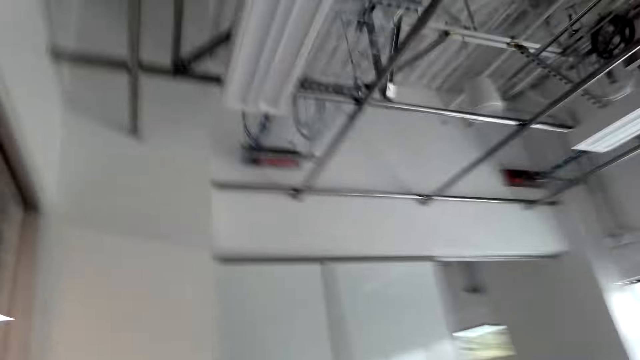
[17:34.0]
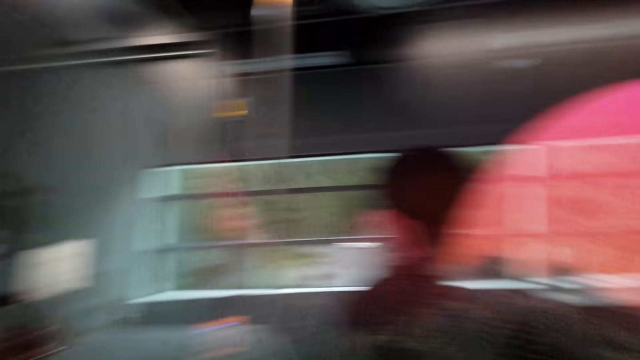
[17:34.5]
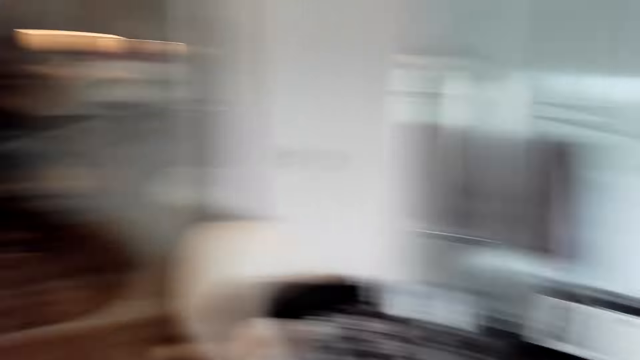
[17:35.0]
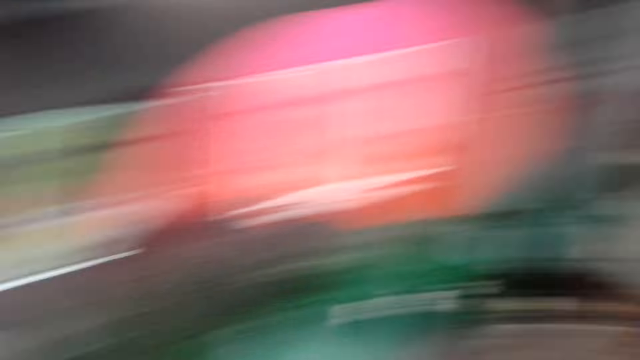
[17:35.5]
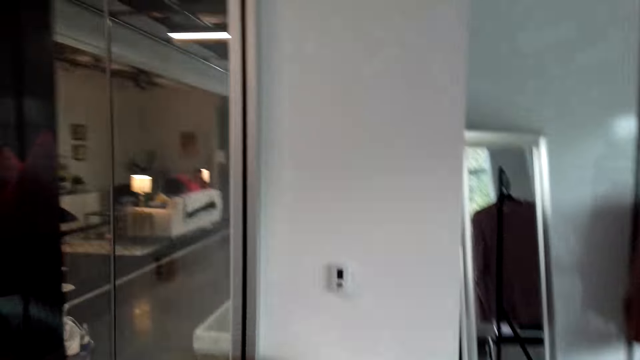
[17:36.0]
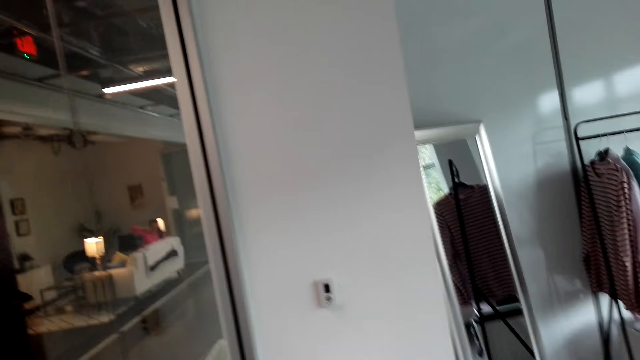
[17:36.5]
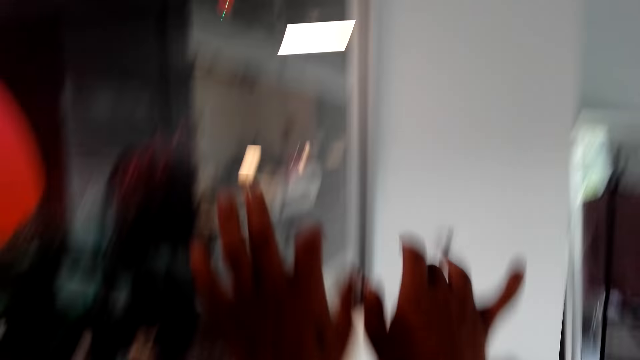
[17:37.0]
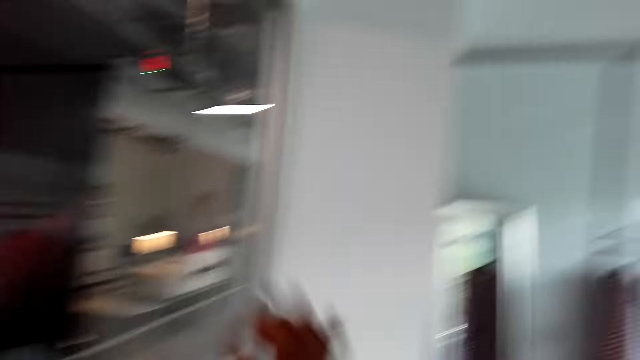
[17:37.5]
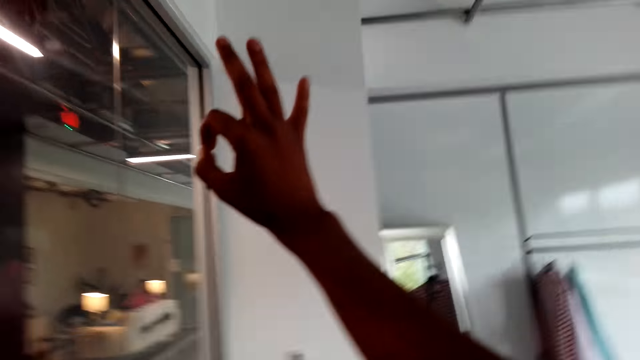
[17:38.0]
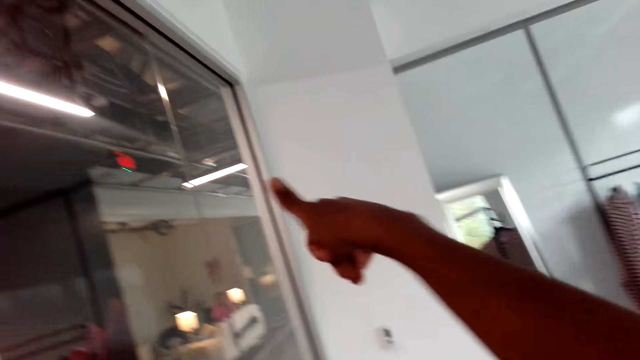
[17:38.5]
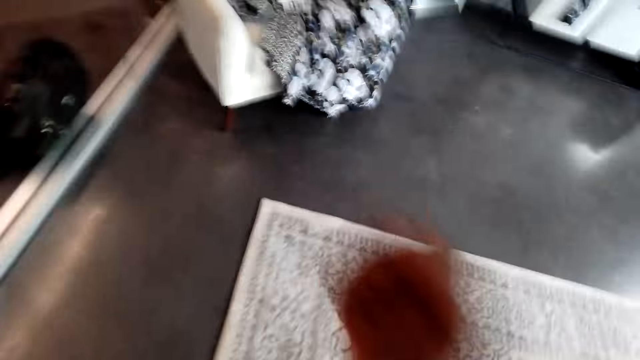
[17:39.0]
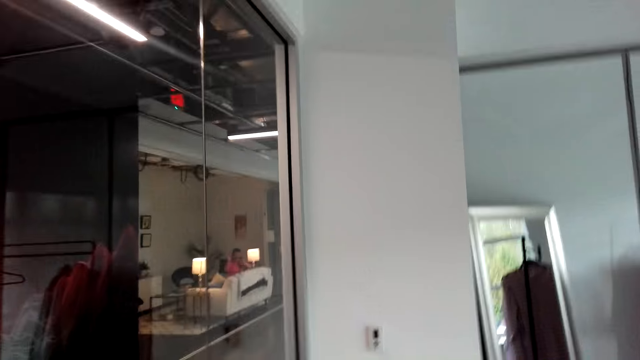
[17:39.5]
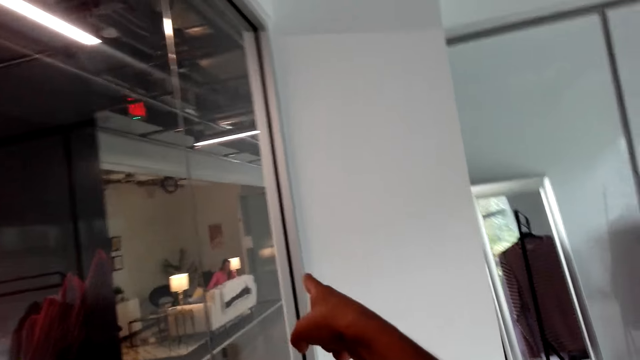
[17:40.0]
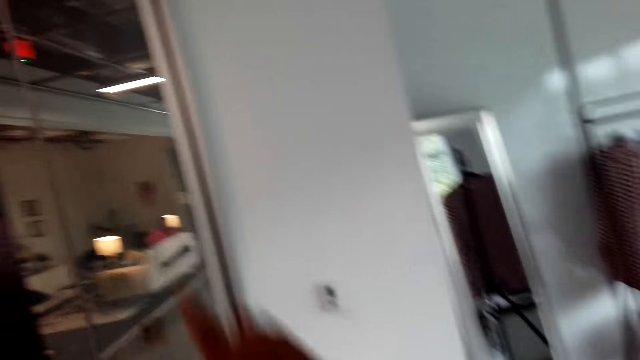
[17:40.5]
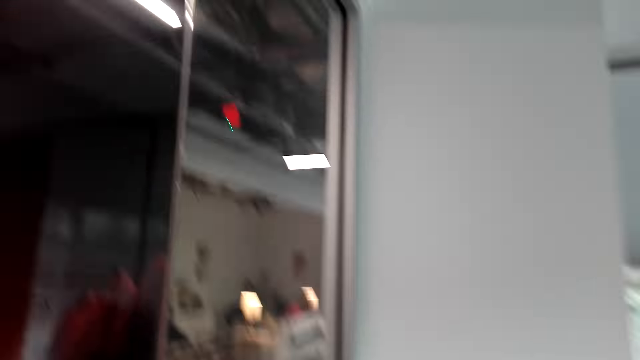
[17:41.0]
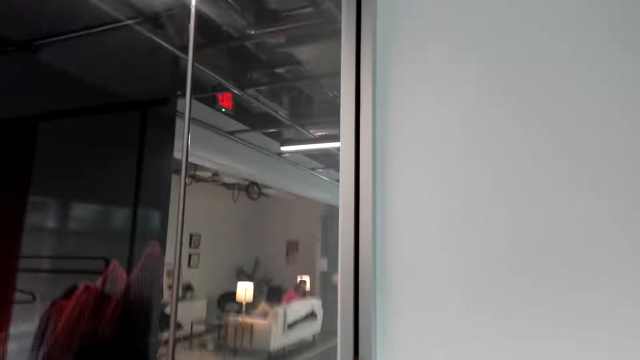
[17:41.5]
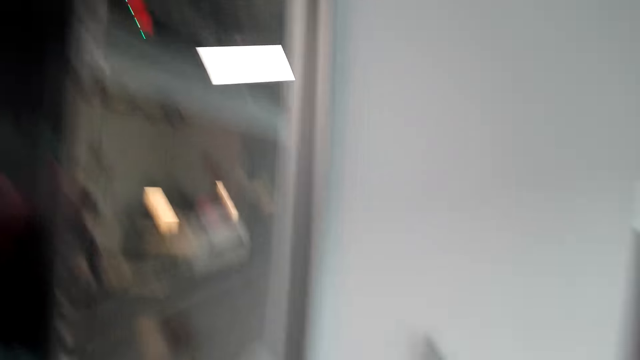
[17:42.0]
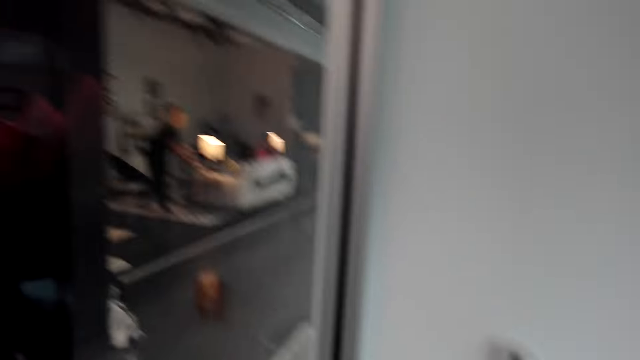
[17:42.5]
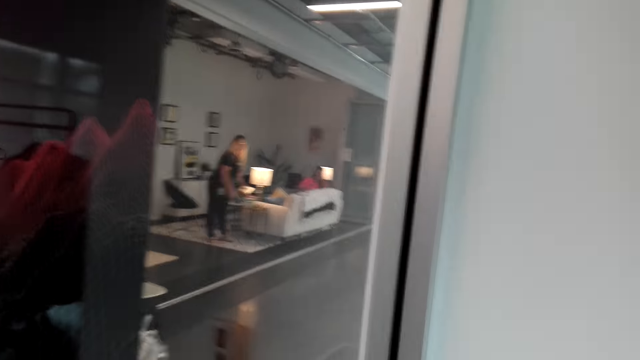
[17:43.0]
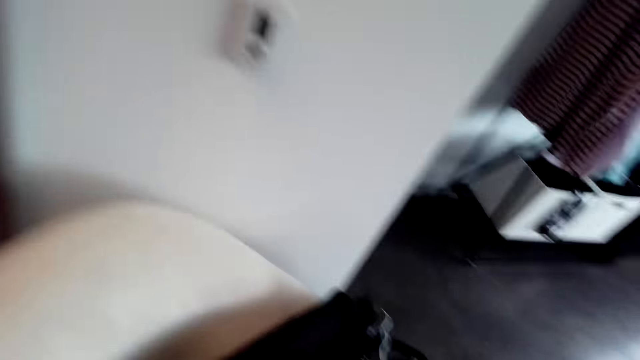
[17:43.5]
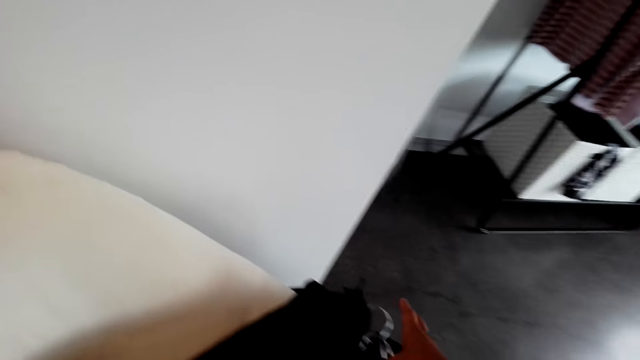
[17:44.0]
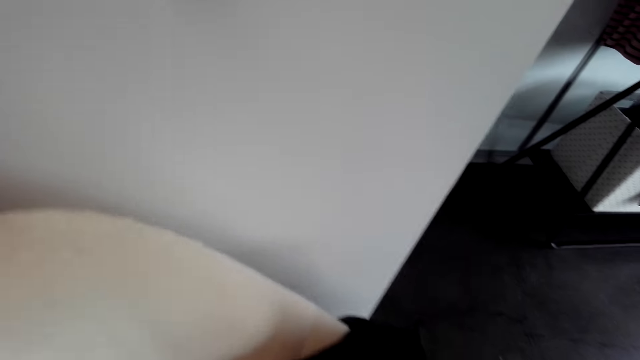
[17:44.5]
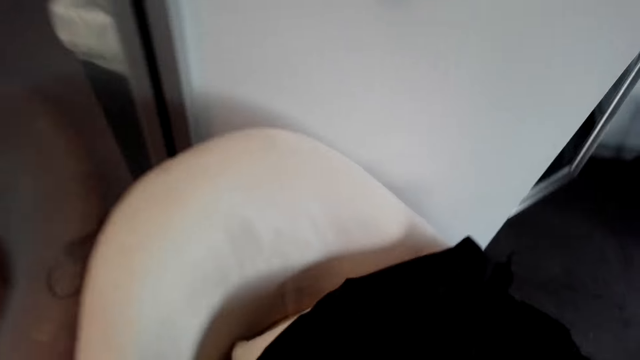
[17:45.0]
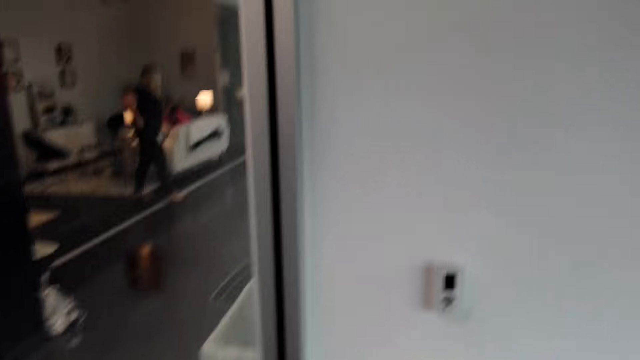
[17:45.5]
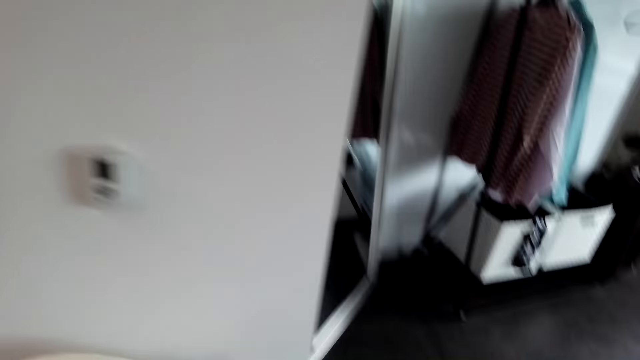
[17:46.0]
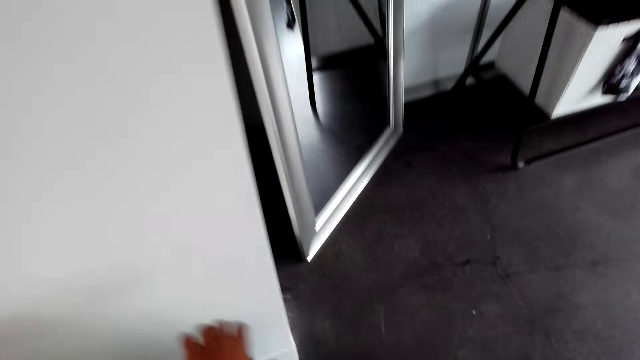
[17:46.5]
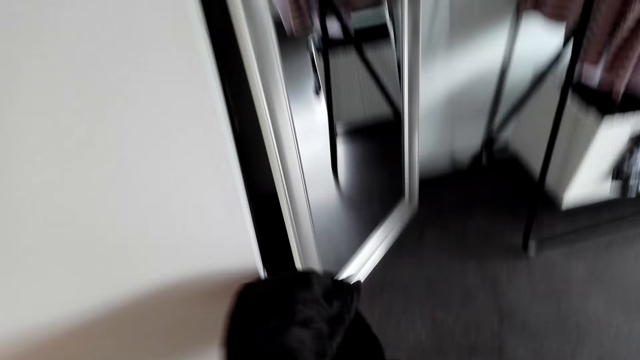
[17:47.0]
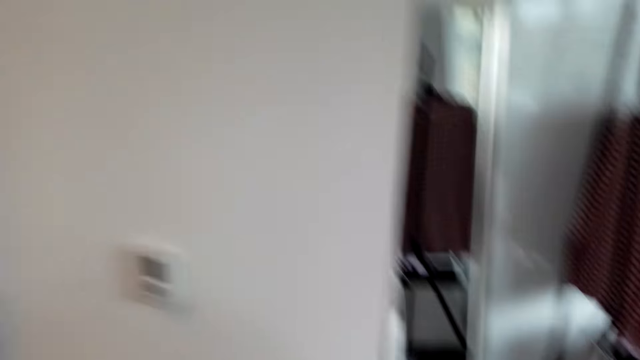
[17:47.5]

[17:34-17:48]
The camera wearer makes hand gestures. They move a hand in the room. They pick up shirts from a chair.

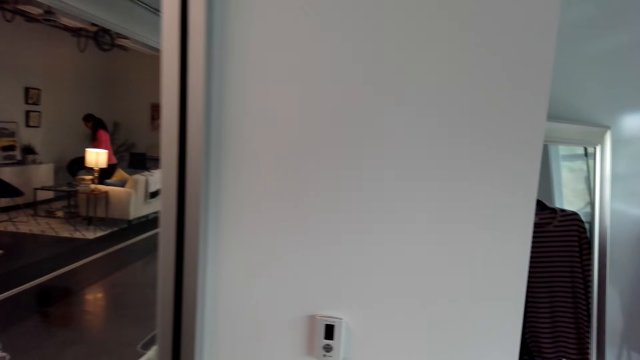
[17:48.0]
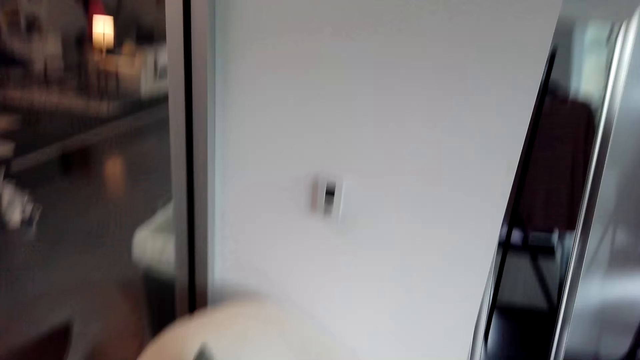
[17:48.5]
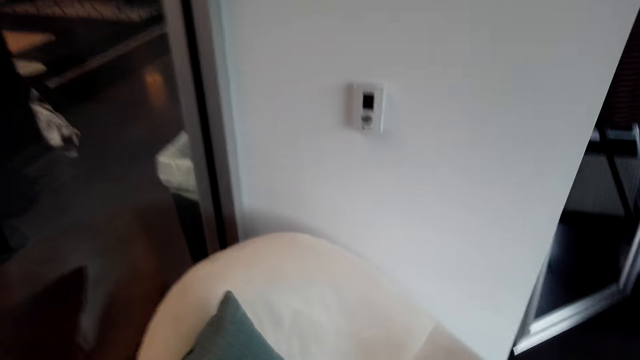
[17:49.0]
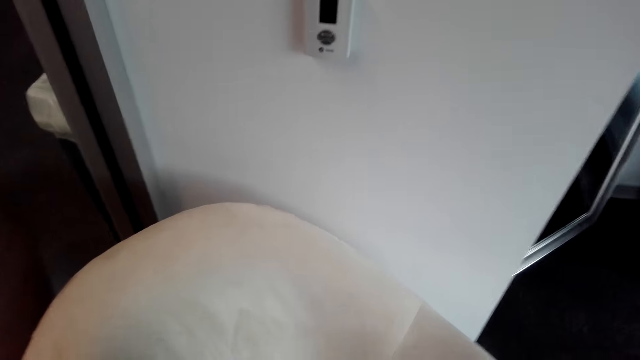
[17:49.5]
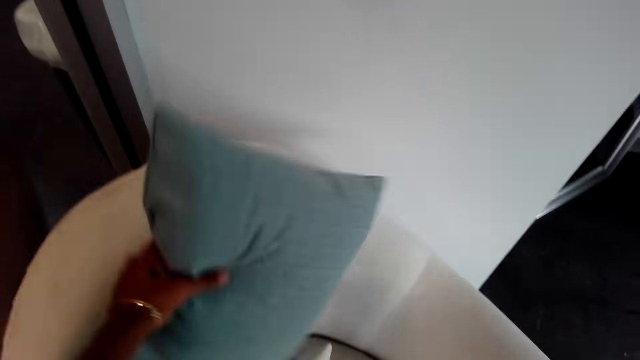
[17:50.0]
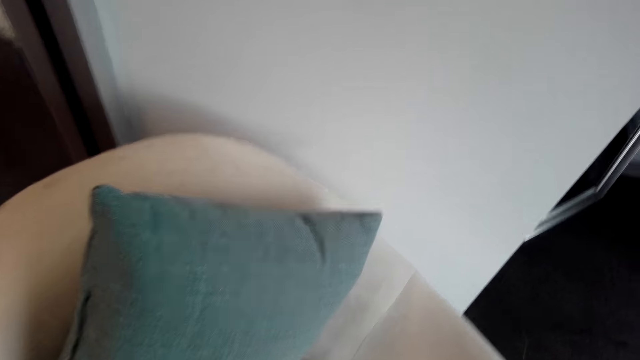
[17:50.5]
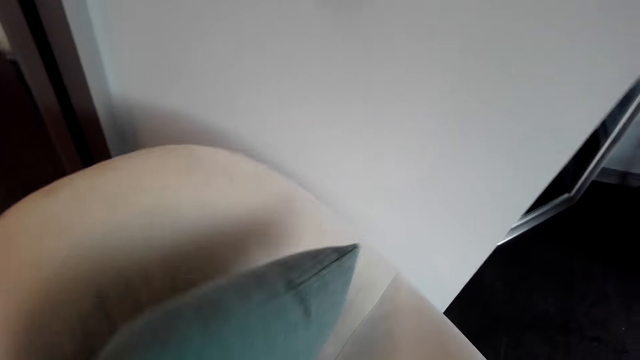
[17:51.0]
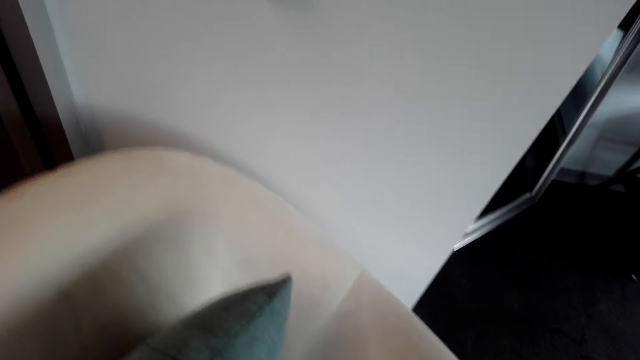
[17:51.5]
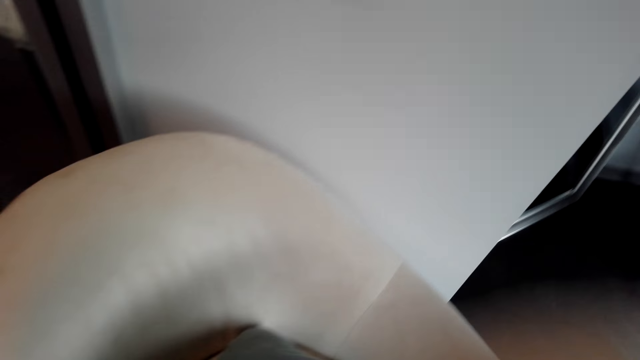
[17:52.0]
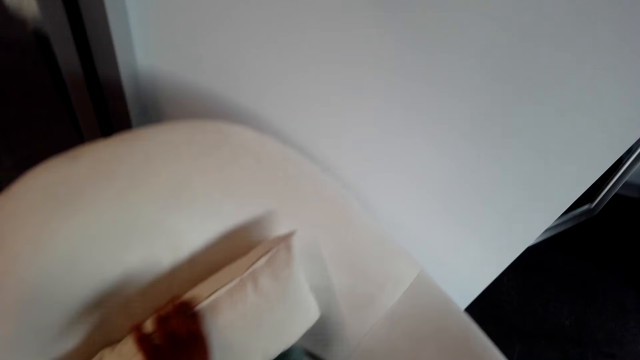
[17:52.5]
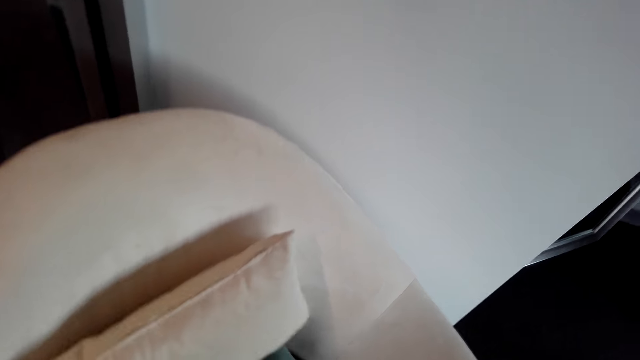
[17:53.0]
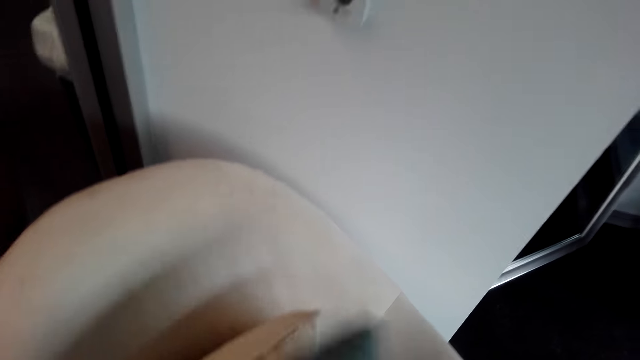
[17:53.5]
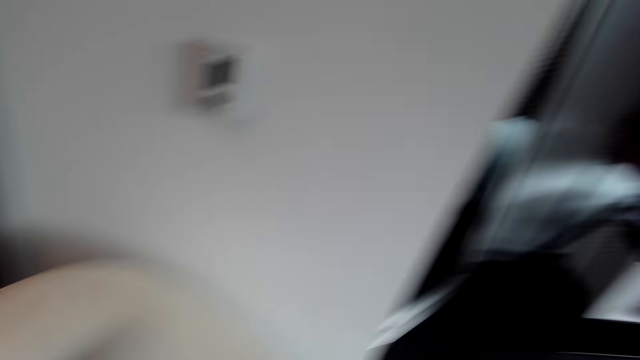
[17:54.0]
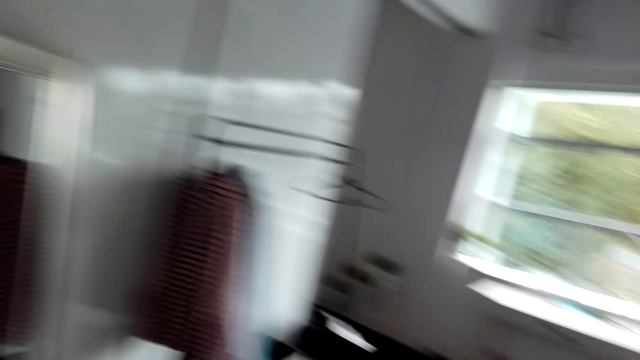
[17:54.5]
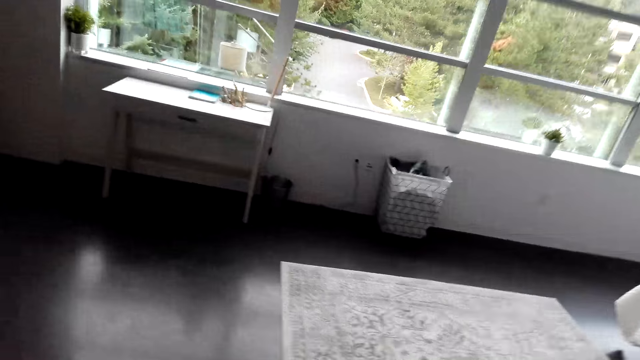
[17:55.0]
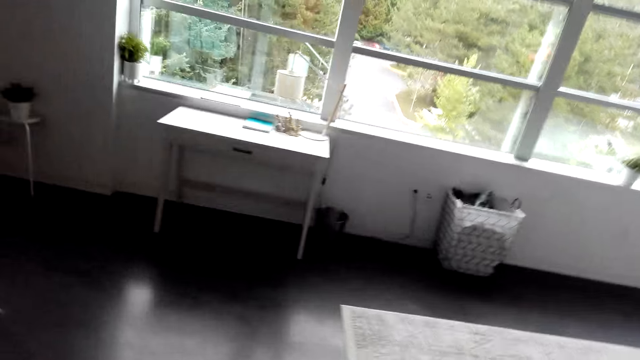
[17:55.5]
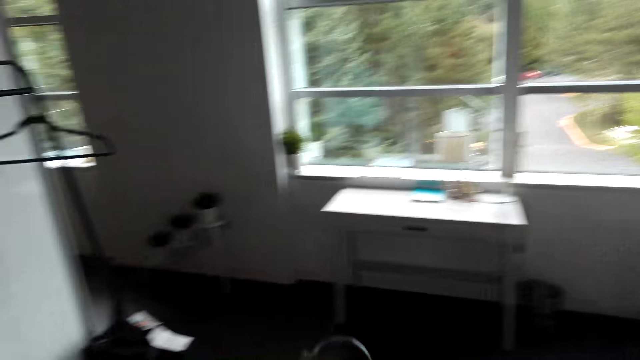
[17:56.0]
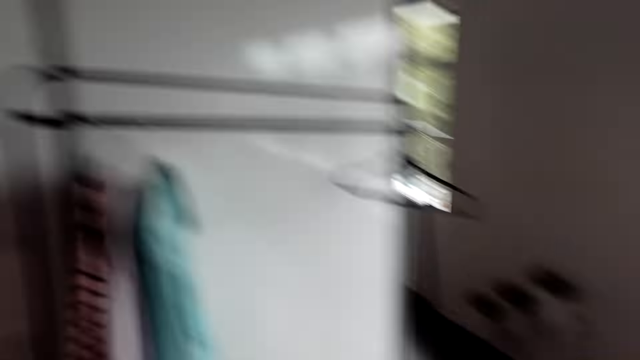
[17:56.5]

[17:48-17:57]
The camera wearer moves throw pillows on the couch.
